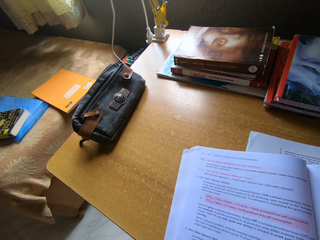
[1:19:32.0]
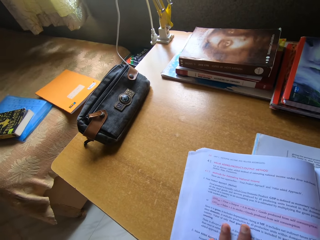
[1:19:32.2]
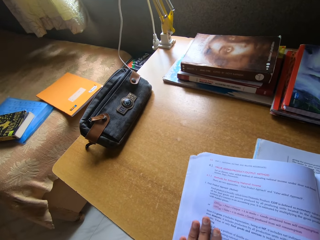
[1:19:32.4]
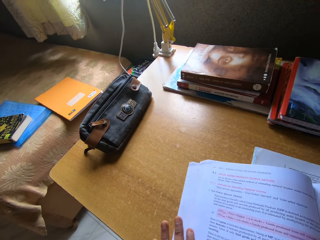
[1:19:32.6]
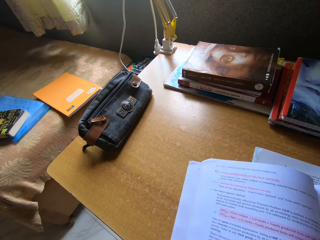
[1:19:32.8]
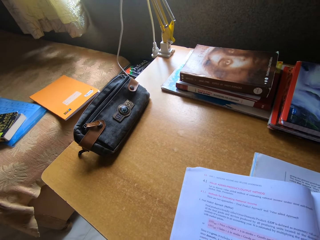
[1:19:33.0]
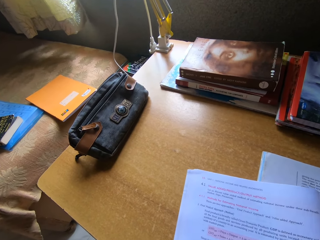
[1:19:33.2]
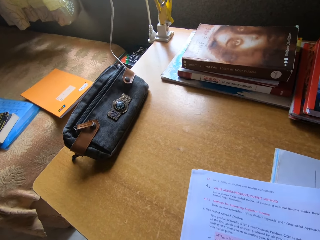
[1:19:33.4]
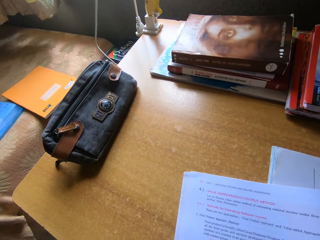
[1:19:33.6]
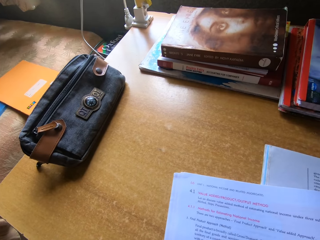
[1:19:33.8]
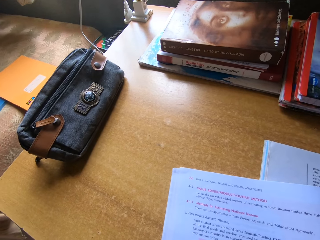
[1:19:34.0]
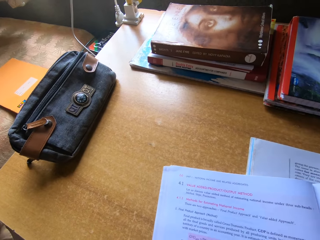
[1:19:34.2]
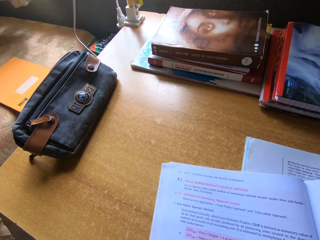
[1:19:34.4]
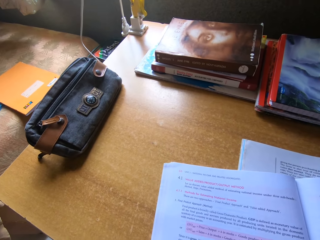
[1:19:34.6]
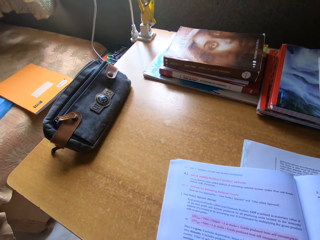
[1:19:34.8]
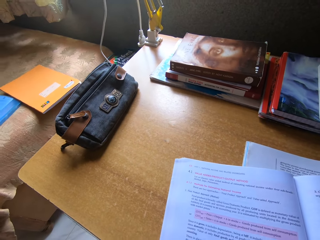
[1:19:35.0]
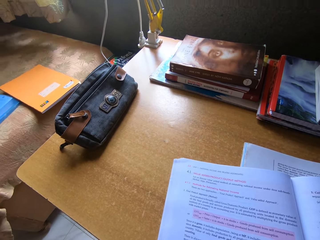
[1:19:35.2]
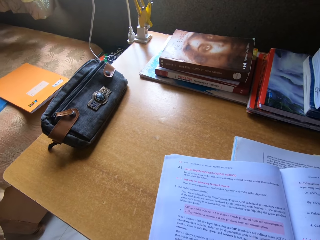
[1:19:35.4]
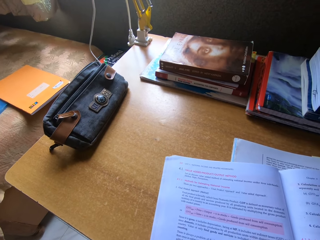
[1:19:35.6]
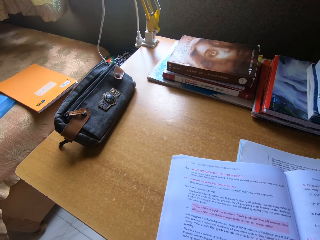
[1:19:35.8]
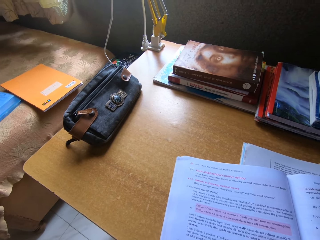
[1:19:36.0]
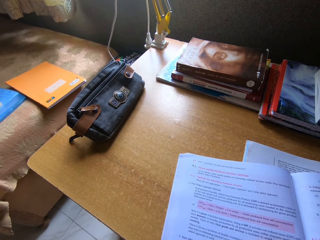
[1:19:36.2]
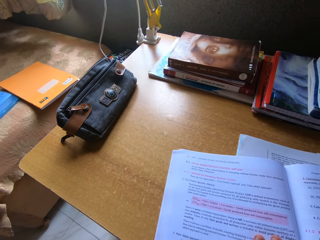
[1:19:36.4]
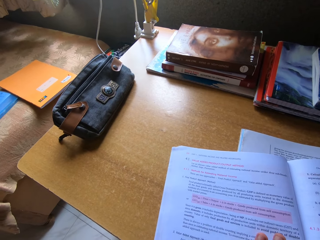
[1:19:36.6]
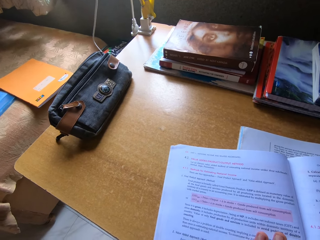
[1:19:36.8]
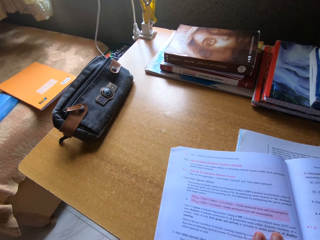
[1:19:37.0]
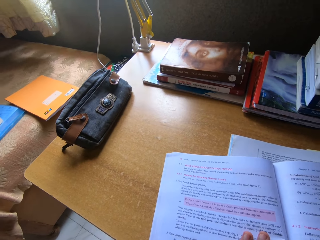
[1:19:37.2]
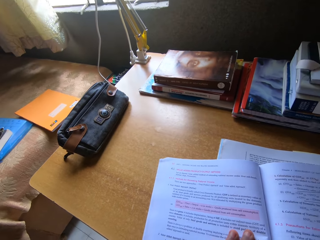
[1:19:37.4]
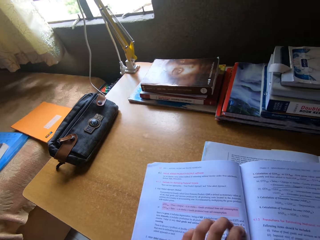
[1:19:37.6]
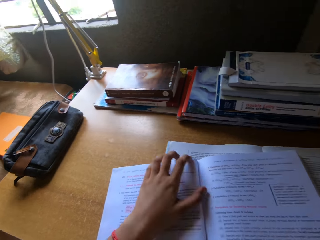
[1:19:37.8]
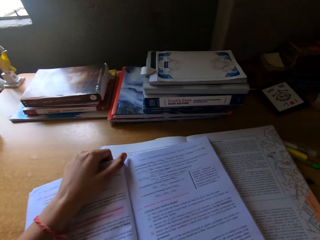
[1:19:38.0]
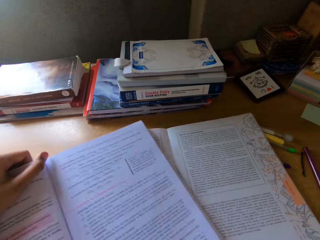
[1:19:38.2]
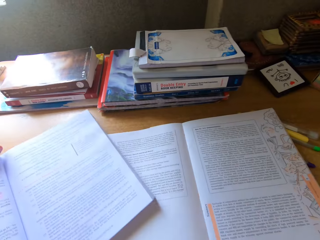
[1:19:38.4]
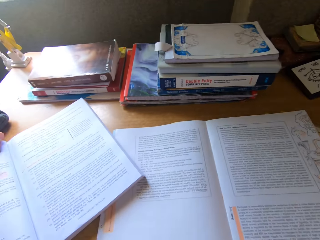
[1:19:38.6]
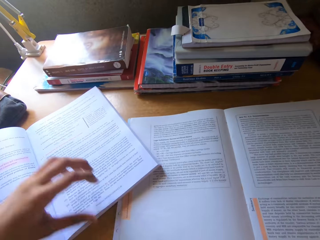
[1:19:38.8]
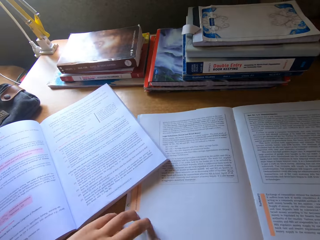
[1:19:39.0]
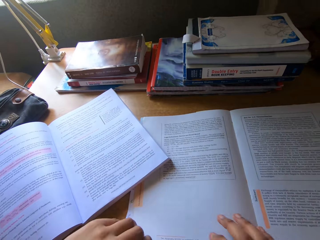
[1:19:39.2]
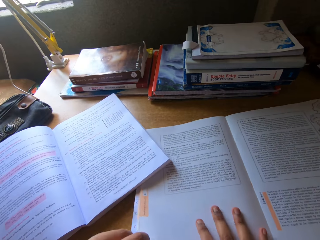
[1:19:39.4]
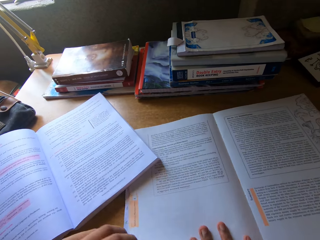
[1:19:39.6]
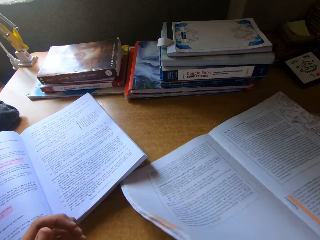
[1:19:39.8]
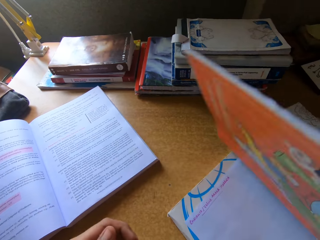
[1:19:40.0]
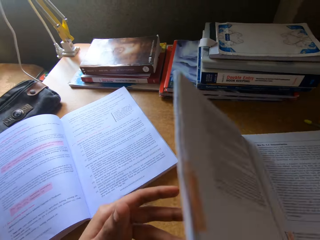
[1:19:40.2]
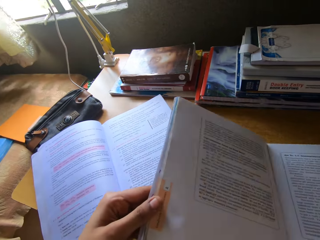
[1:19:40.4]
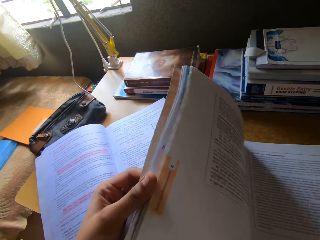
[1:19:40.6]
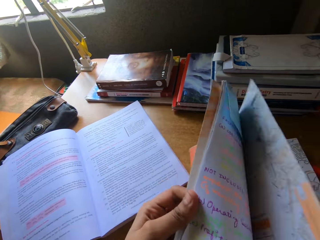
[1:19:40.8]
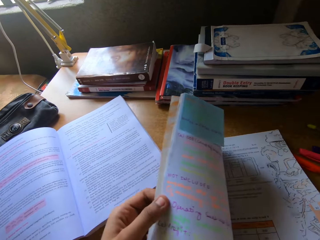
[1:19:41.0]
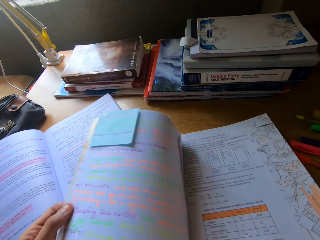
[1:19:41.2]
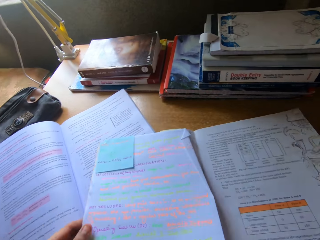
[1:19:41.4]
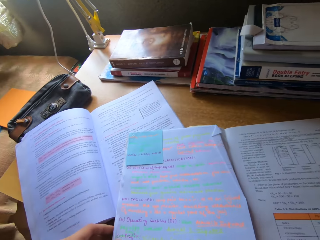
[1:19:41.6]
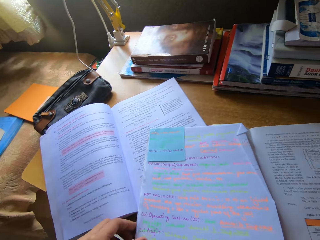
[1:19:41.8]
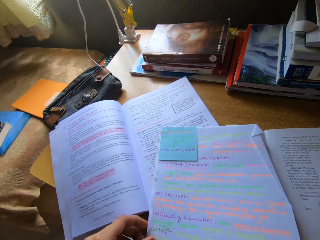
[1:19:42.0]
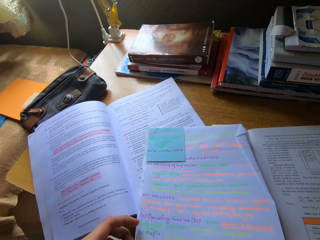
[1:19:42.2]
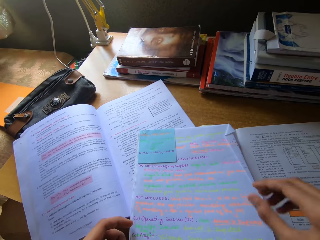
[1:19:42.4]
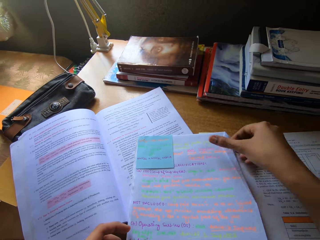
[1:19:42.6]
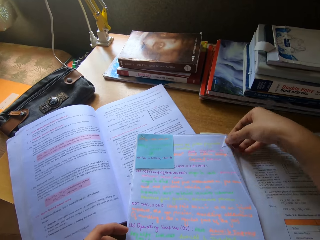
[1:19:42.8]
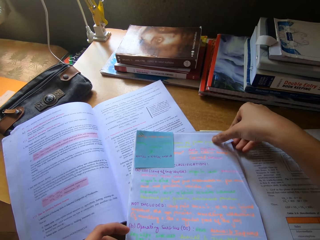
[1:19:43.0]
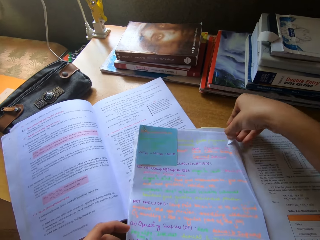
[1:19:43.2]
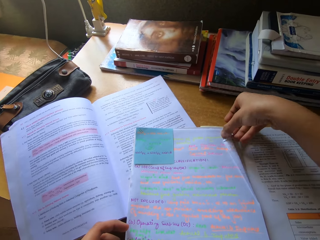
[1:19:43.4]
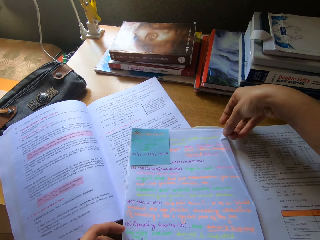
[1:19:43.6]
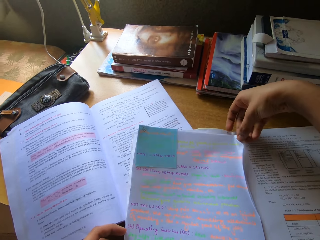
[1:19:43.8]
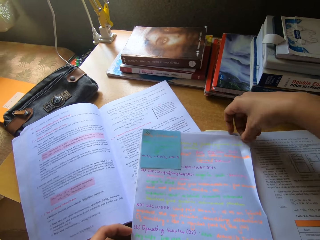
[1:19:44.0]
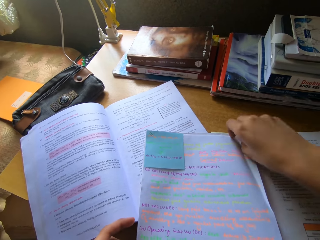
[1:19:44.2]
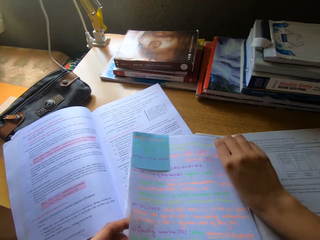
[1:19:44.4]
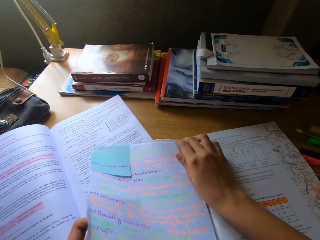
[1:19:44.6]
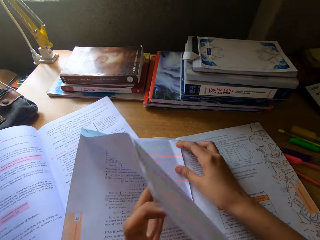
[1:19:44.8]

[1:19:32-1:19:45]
The camera wearer stares at the book. They drag the book aside on the table. They stare at the book. They take a book. They flip pages of the book. They stare at the book.

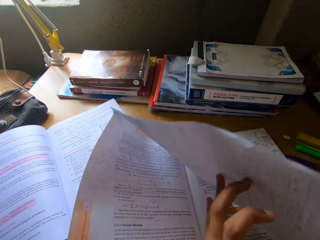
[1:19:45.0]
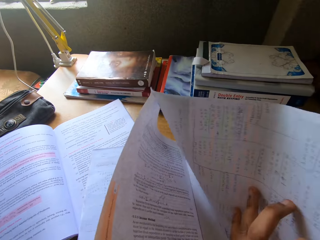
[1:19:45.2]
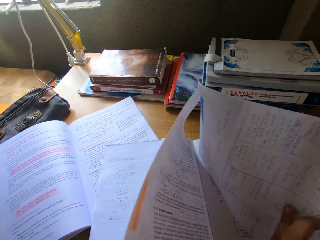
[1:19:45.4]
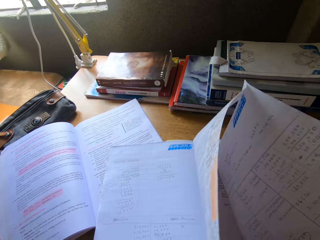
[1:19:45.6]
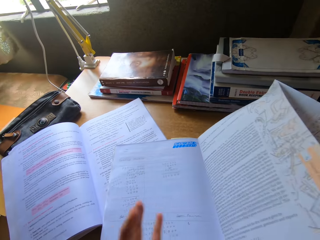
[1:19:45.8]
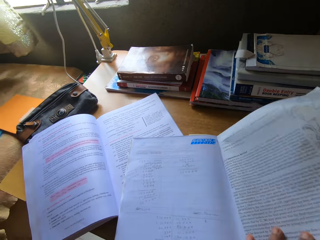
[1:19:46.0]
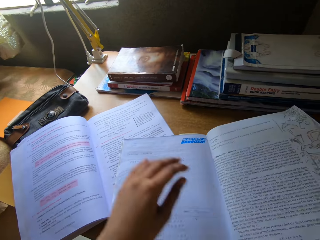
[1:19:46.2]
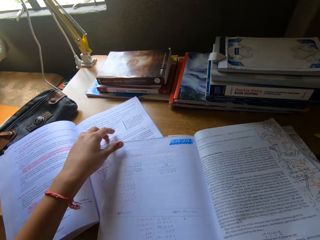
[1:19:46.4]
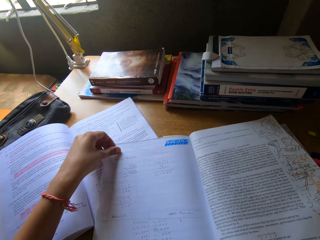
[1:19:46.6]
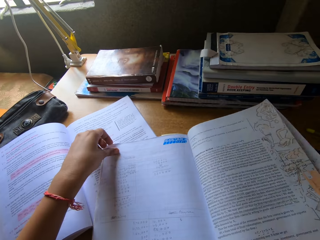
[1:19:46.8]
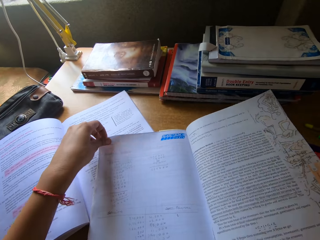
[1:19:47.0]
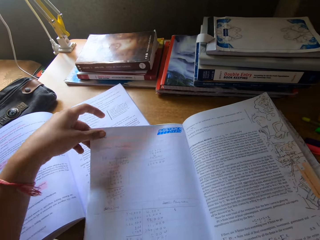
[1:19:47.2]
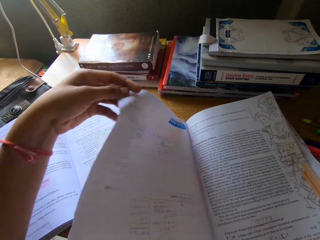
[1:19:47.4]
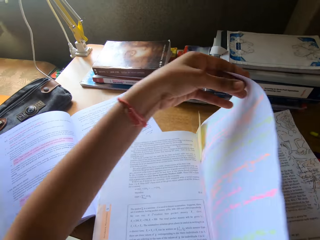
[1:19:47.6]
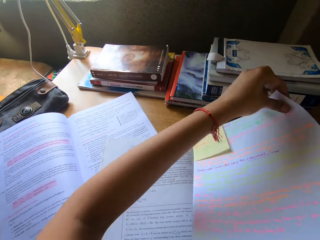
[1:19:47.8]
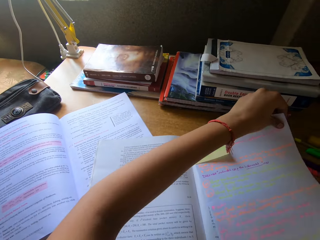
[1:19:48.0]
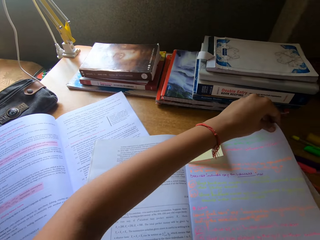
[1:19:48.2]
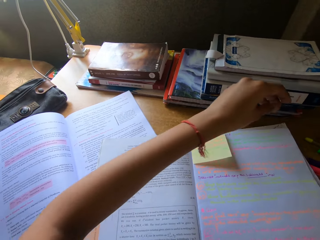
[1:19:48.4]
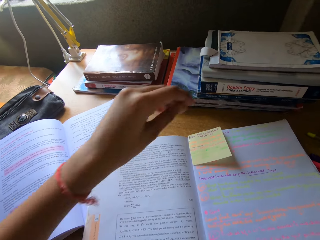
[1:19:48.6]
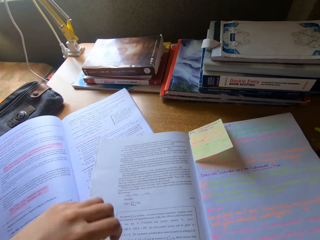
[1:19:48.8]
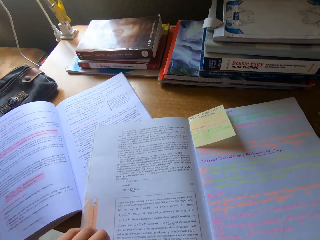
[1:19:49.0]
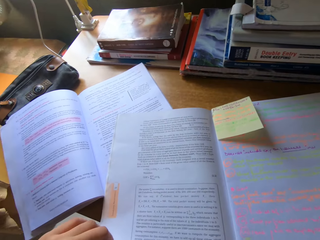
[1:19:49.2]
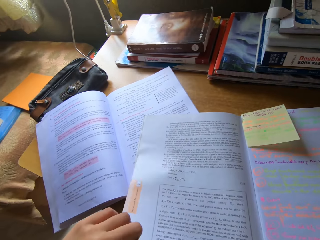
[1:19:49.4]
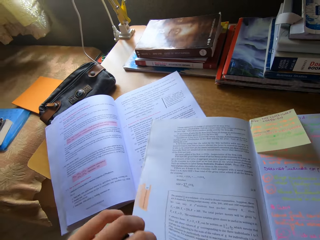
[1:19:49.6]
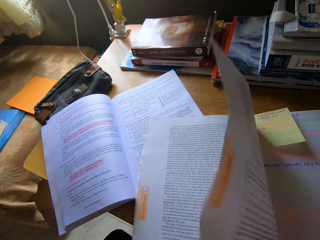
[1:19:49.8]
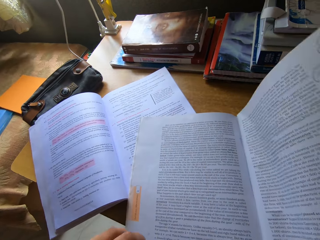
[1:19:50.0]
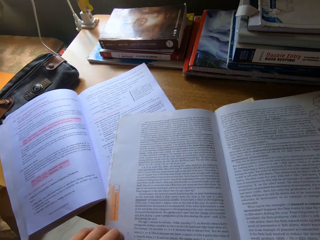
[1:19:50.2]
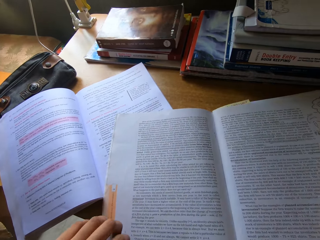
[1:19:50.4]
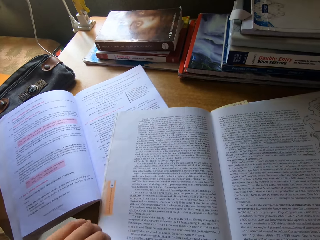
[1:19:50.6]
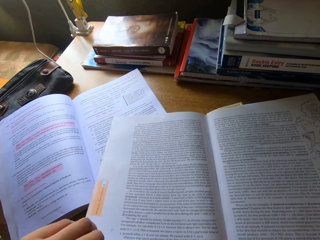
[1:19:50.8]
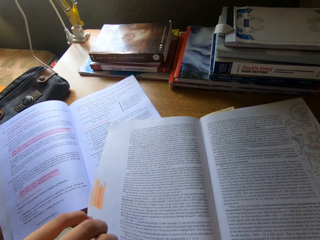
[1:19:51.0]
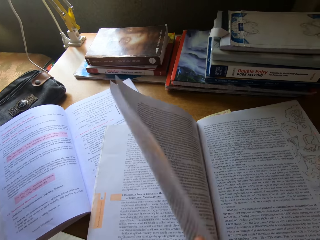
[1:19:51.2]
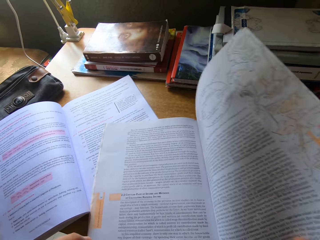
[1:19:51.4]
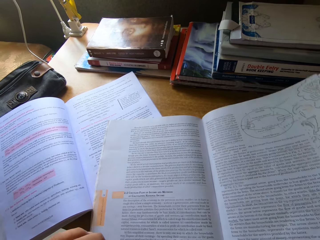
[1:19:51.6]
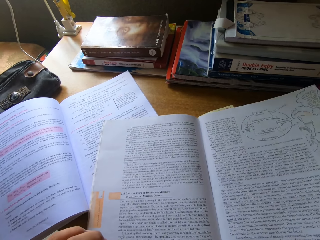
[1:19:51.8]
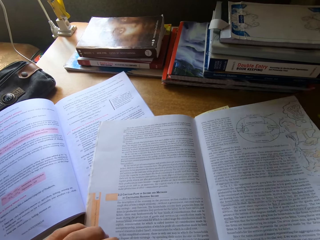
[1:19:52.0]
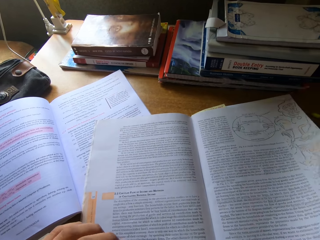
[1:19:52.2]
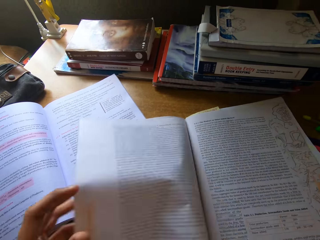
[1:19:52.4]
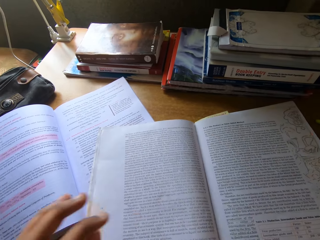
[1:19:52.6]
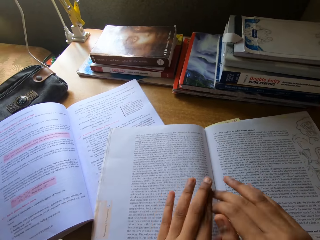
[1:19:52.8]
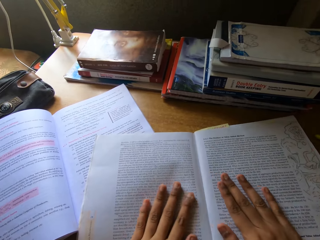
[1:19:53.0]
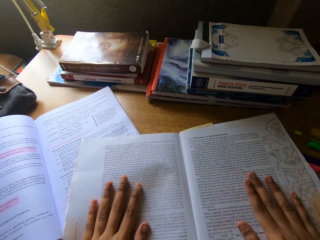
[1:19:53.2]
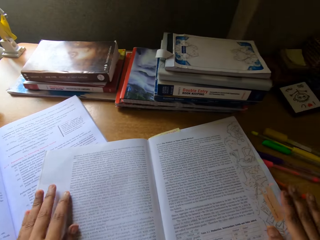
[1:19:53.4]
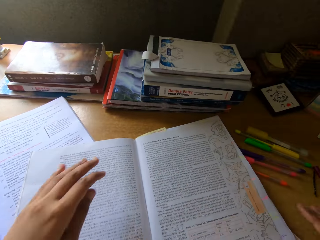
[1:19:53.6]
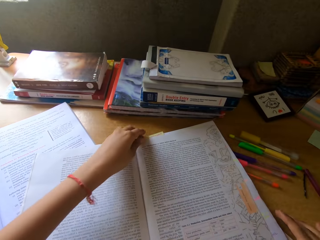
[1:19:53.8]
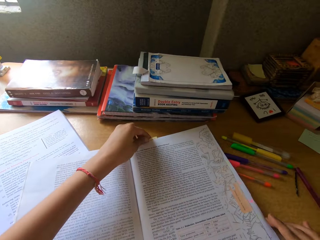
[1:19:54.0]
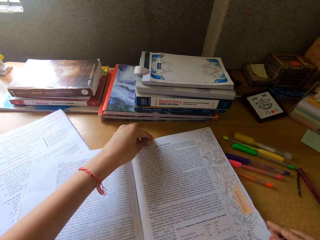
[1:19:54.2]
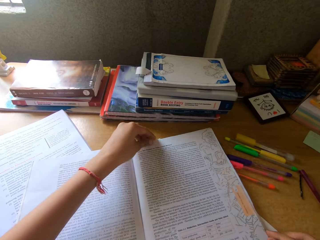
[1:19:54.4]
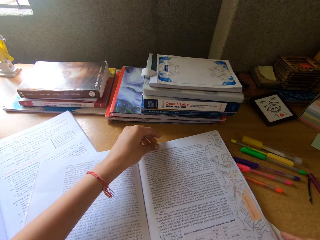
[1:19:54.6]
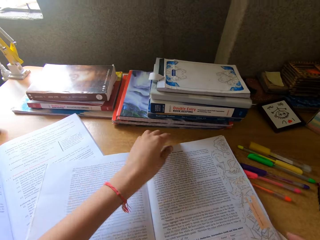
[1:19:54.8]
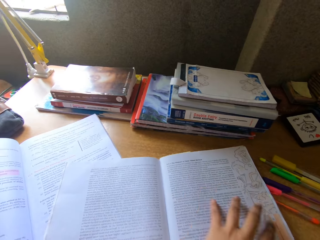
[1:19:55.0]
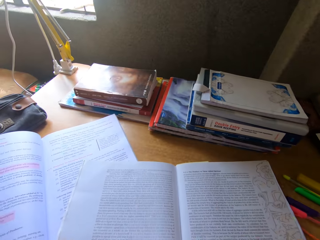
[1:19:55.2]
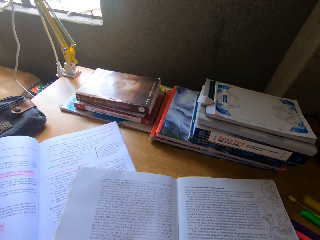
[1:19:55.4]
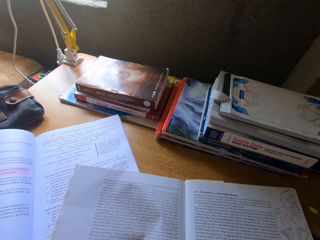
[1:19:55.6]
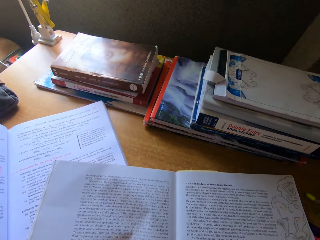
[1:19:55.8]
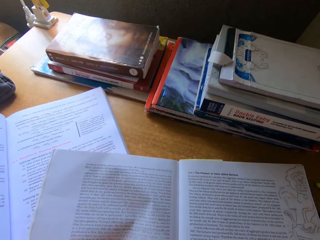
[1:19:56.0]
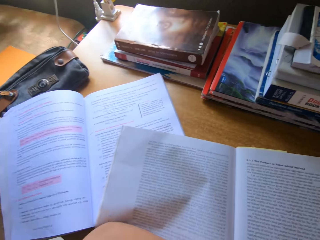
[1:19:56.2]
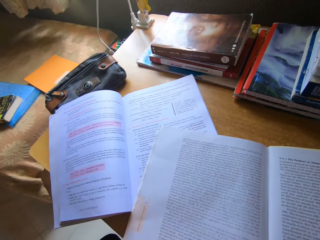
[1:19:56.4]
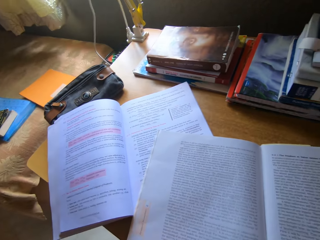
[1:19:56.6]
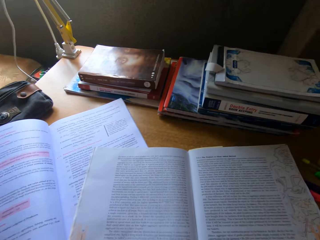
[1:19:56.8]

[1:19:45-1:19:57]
The camera wearer opens the page. They stare at the book. They open the page. They stare at the book. They open the page. They stare at the book.
